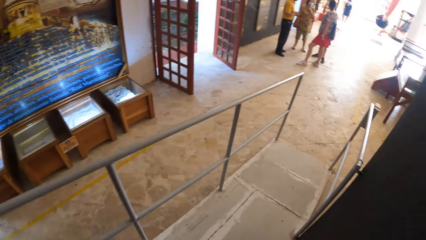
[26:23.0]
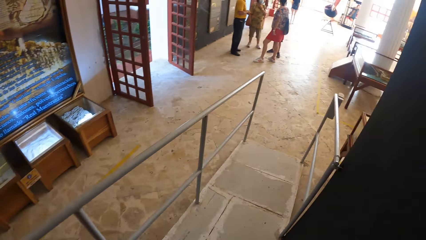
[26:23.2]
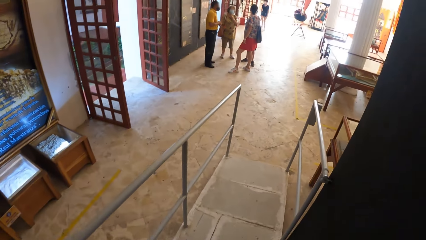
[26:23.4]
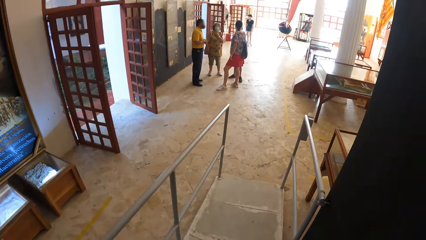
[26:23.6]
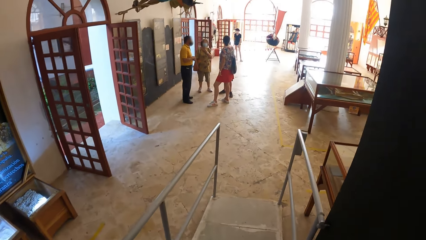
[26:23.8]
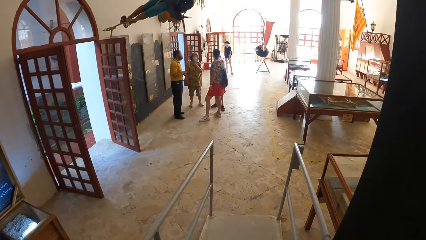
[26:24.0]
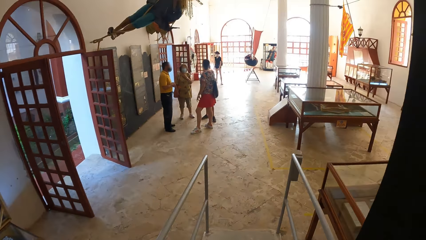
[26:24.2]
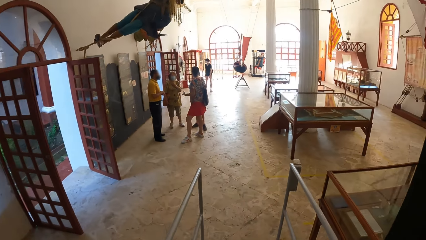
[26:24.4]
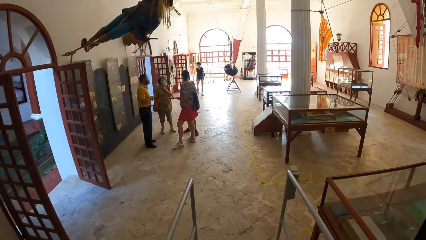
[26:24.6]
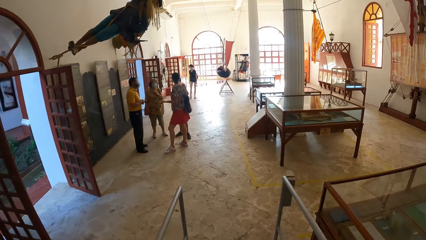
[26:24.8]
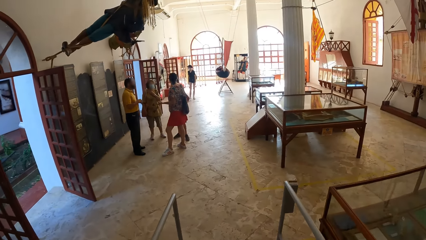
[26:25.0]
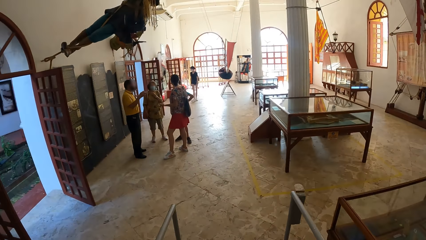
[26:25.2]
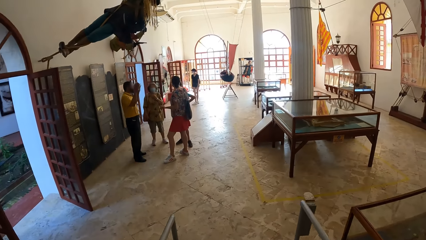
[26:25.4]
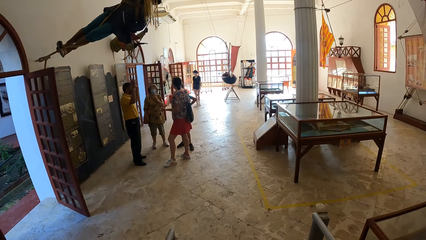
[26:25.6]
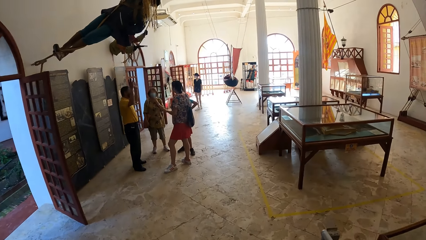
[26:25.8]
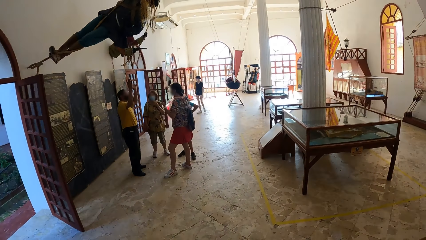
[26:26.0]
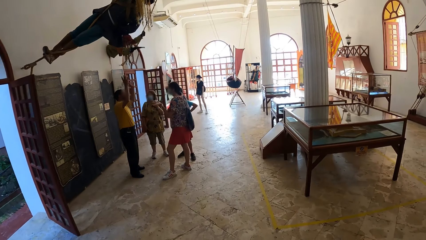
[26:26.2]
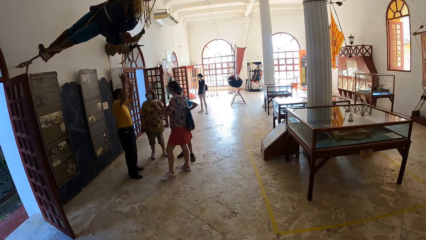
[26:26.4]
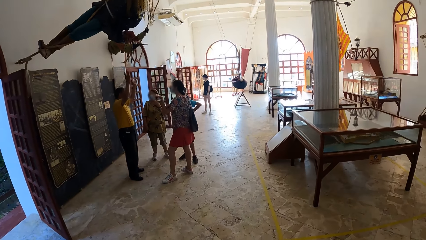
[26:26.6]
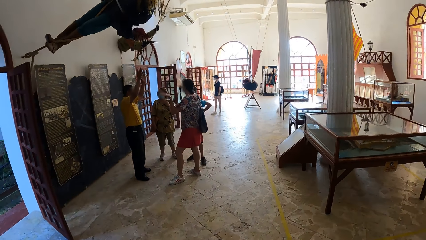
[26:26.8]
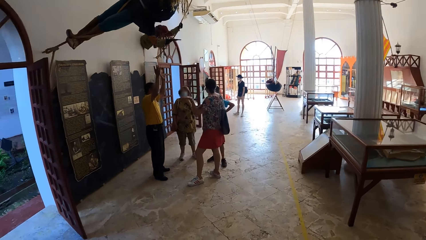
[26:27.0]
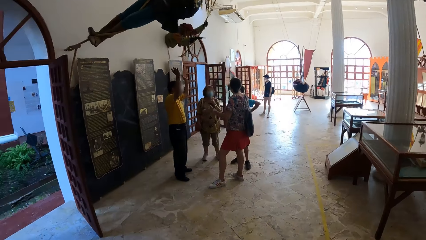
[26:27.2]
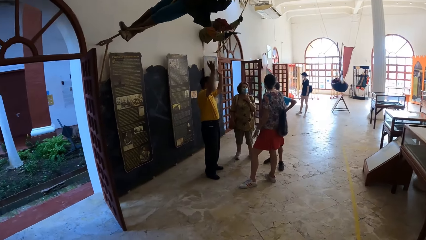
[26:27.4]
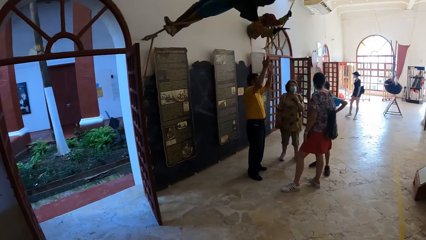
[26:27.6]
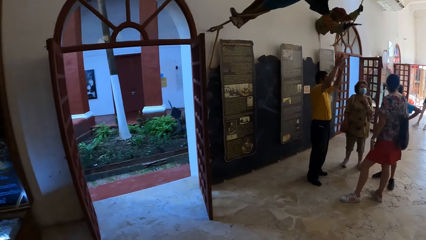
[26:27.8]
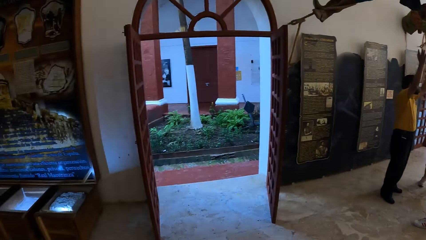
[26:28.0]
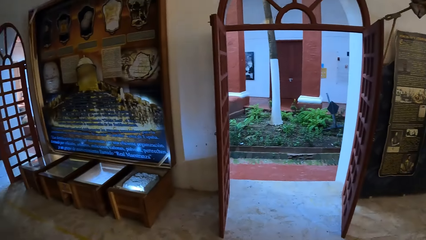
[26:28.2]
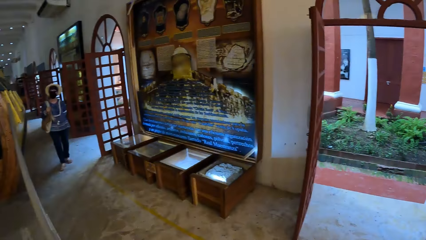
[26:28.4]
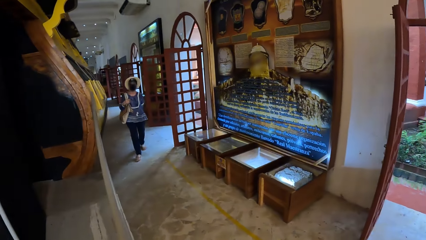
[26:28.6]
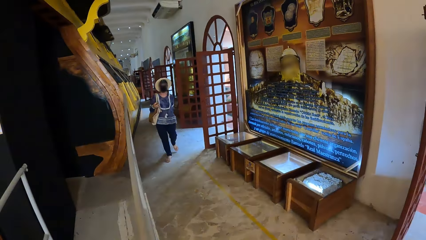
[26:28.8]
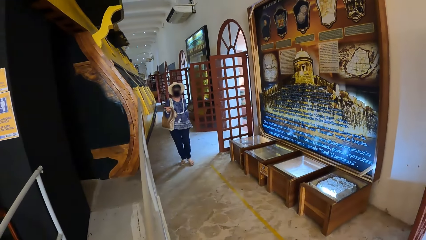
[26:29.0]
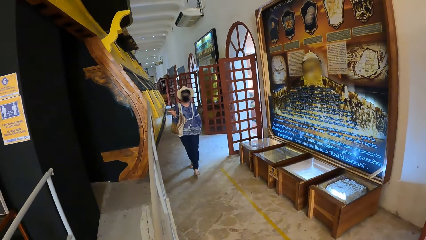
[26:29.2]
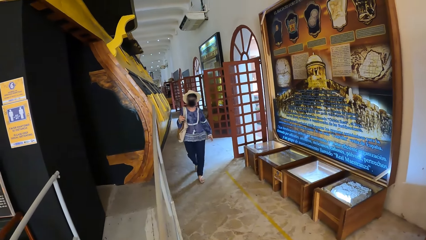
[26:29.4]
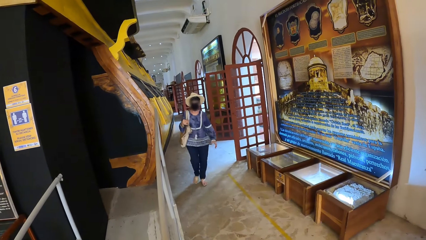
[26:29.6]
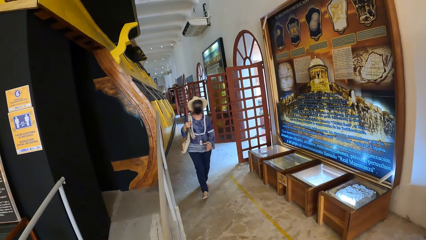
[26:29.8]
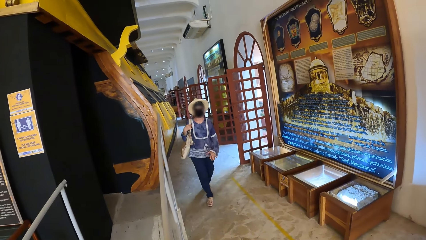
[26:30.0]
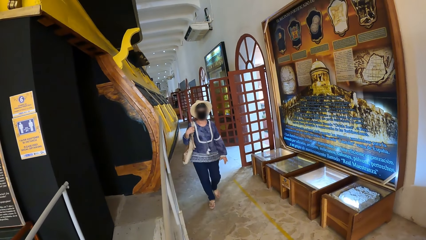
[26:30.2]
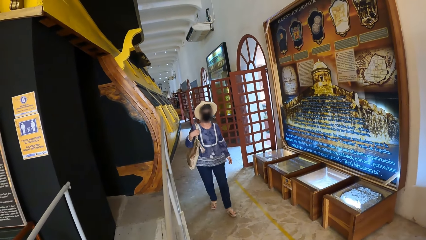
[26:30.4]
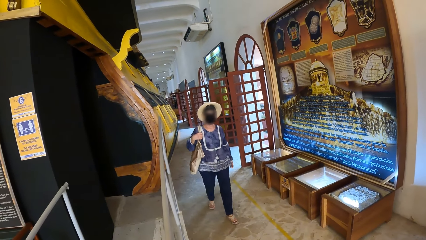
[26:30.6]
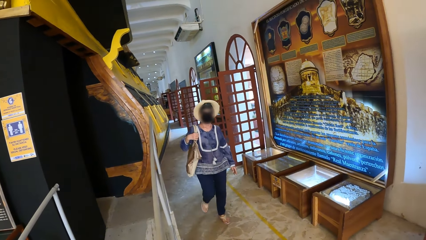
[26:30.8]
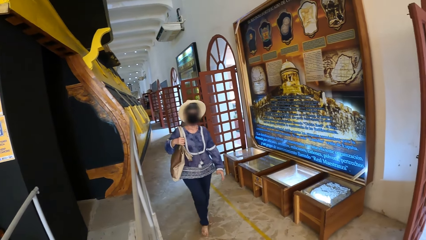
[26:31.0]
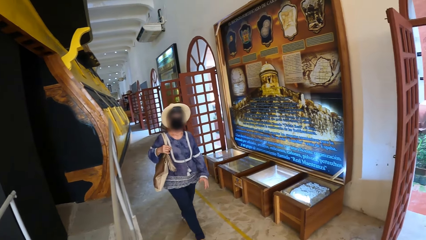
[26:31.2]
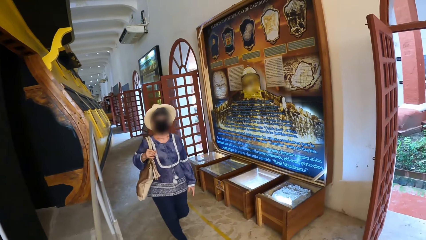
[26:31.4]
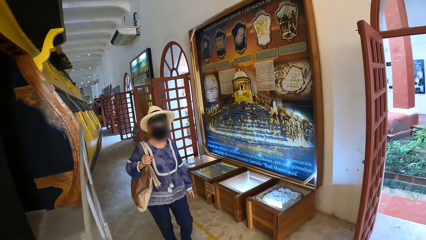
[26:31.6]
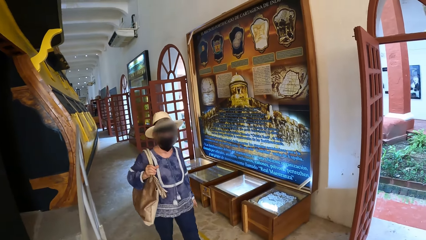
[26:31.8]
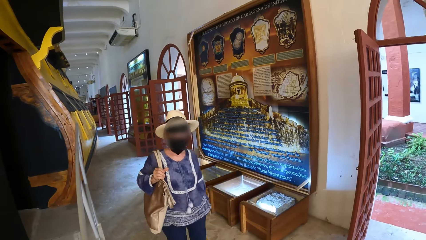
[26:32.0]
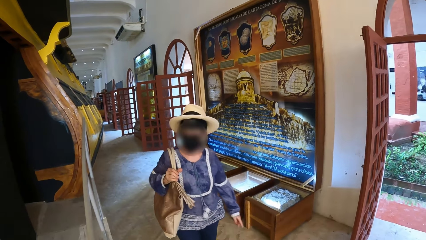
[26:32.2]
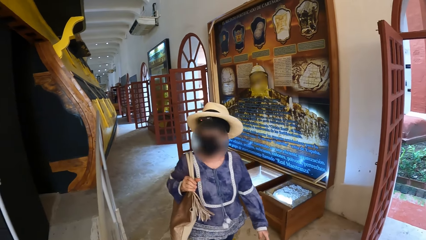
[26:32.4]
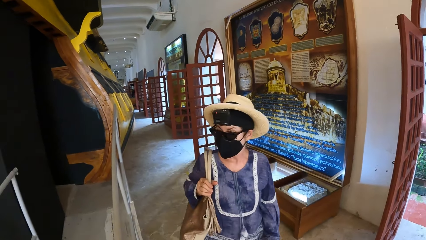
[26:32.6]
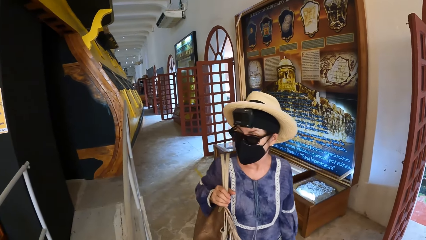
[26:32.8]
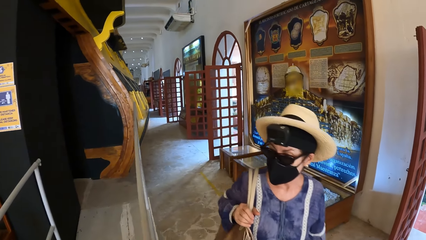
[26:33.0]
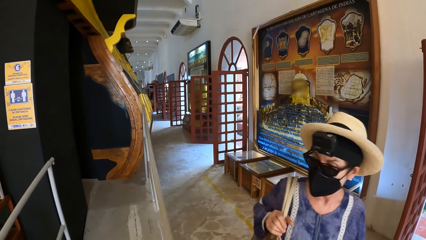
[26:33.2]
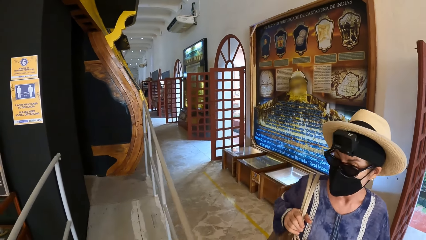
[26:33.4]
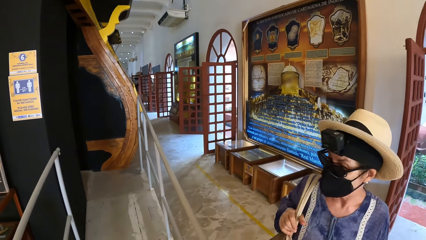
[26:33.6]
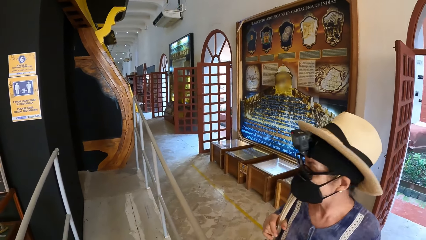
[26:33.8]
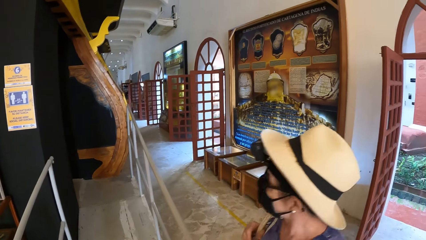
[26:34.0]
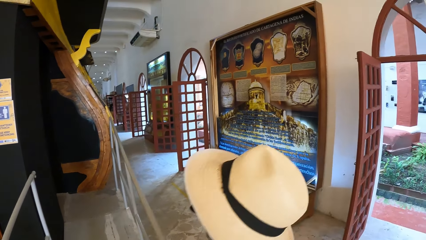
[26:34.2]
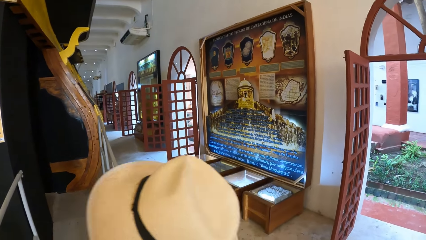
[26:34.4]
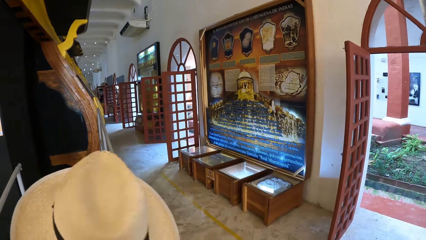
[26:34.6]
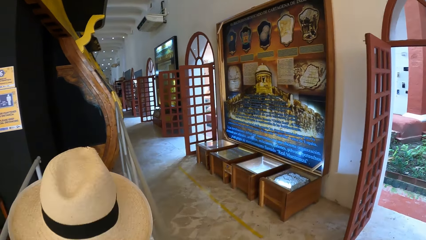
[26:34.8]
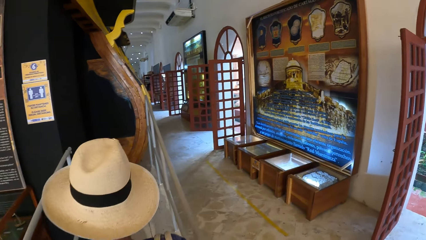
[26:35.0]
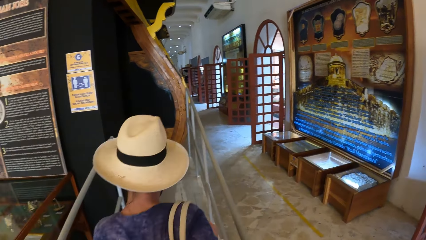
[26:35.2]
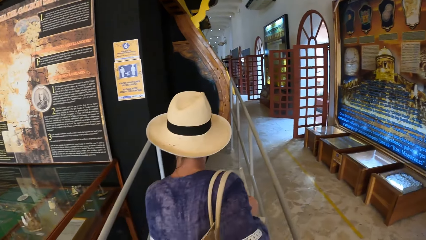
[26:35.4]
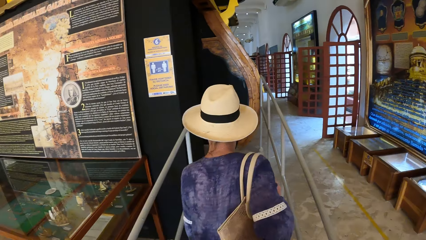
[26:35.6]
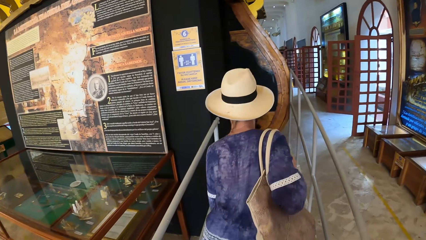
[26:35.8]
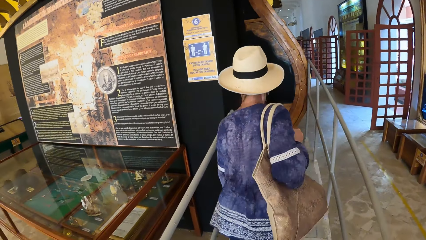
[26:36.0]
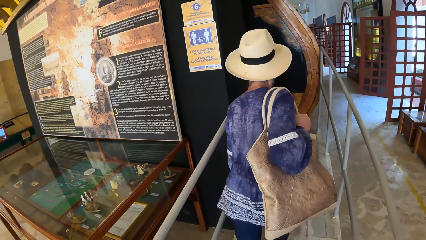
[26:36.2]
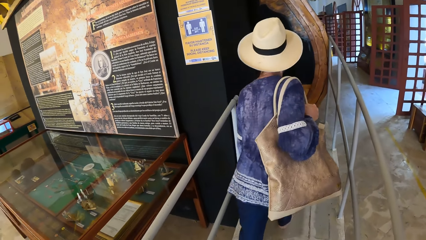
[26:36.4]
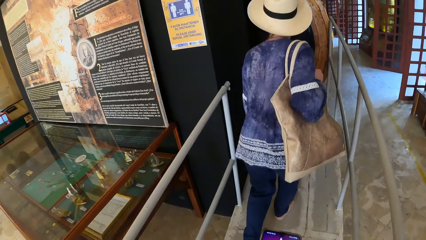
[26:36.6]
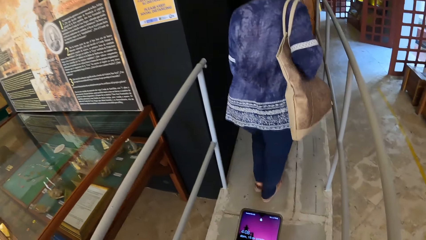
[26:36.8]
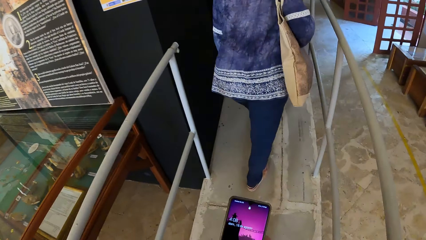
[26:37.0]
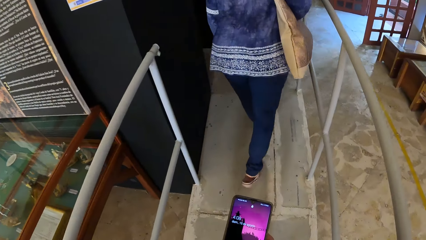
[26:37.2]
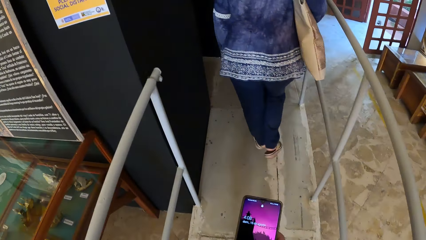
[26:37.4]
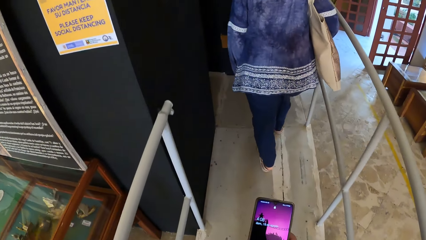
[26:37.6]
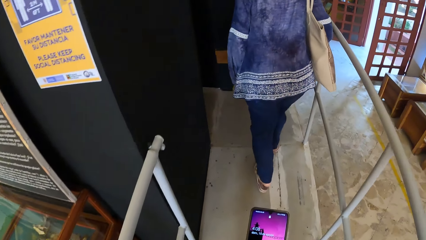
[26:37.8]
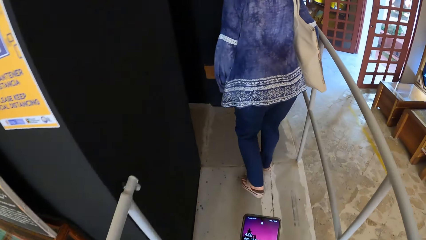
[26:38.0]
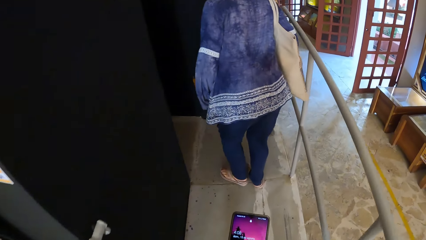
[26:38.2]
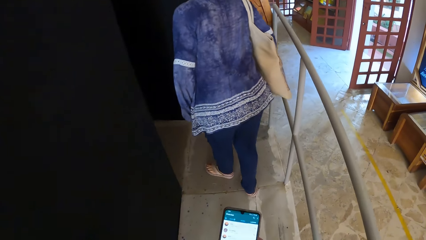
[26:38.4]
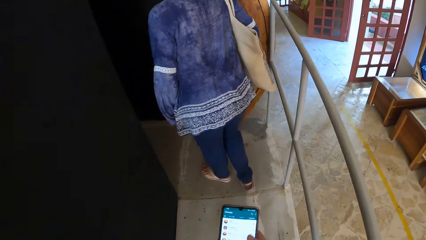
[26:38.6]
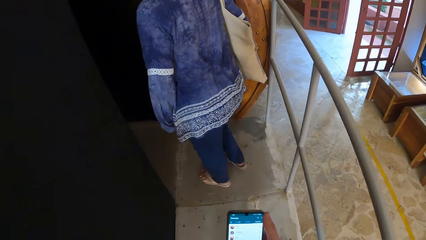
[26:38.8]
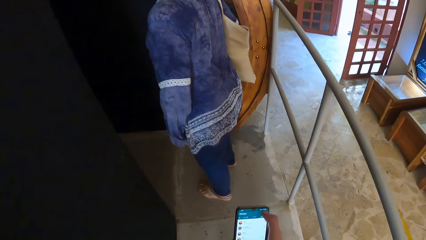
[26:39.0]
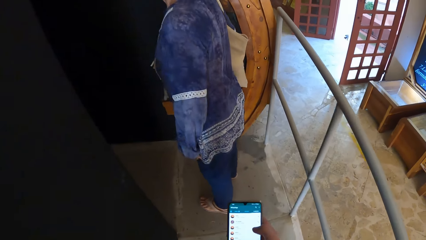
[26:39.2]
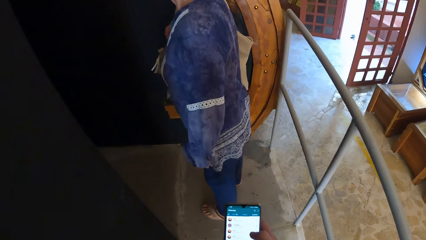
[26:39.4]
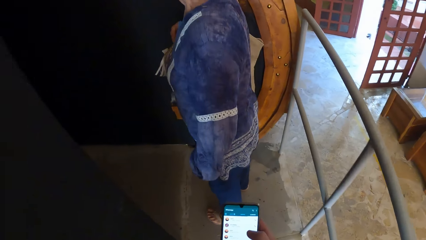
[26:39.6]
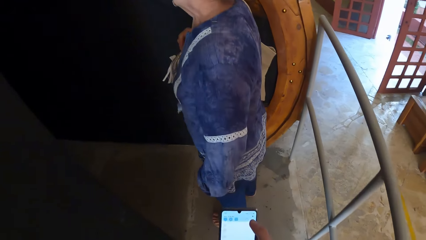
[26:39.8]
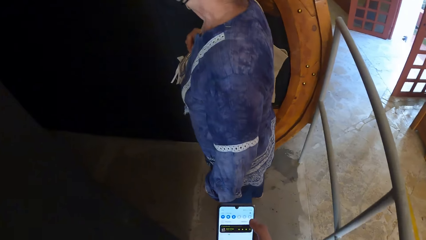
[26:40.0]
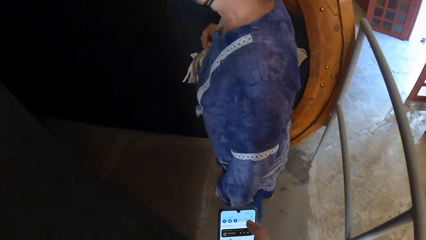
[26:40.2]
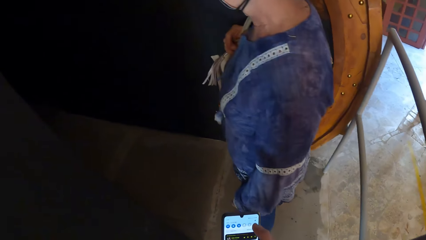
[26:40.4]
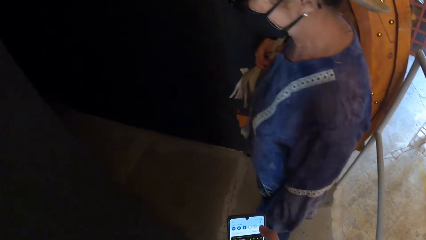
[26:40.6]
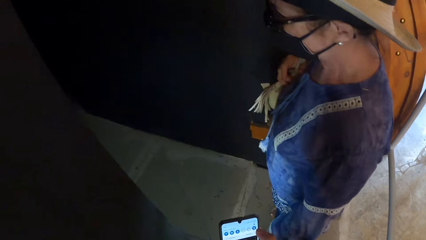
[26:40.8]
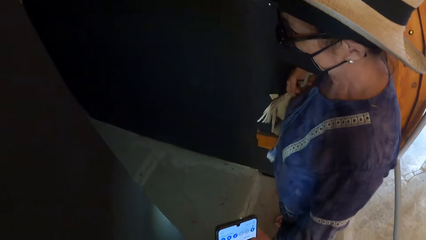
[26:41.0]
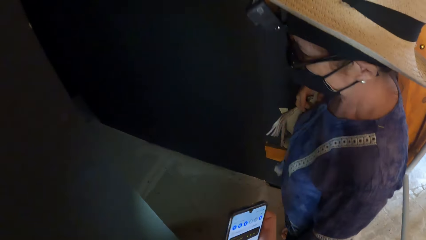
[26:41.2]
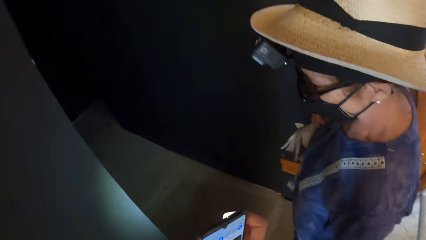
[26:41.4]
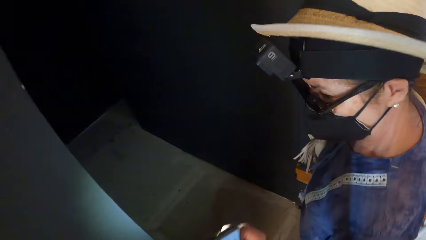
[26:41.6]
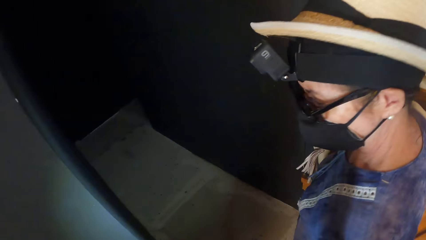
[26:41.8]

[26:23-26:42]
The woman walks in the museum. The woman interacts with the camera wearer. The woman holds a bag on her right arm with her right hand. The camera wearer walks in the museum. She holds a phone with her right hand. She operates the phone in her right hand with her right hand.
